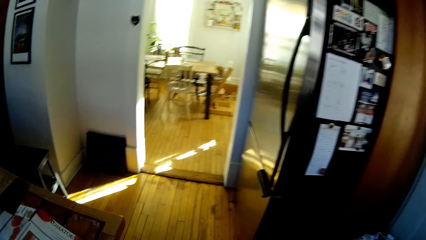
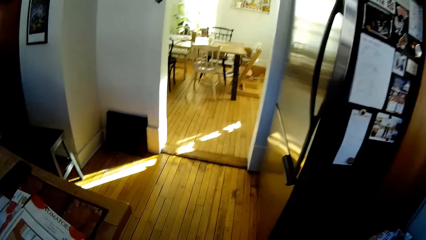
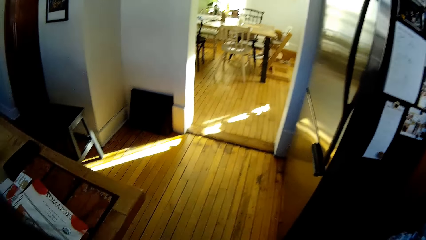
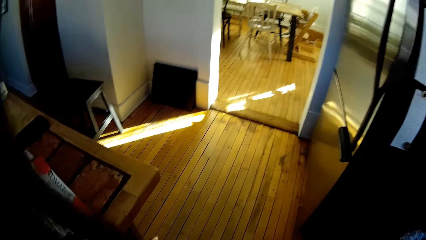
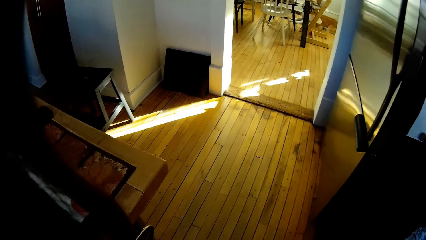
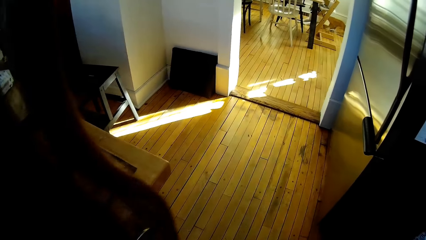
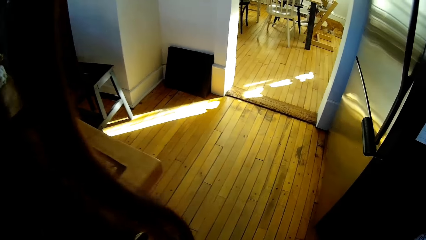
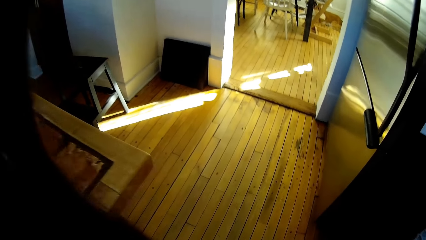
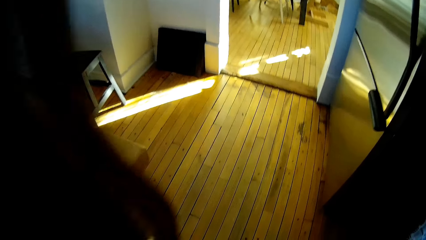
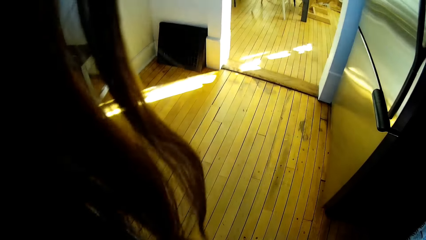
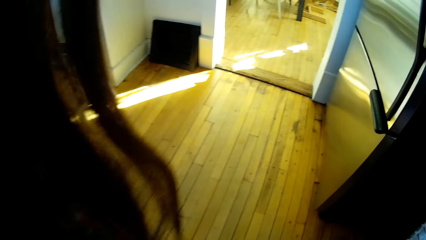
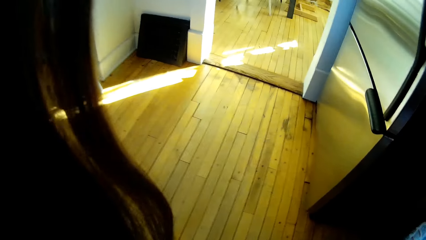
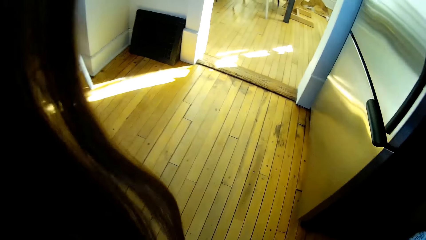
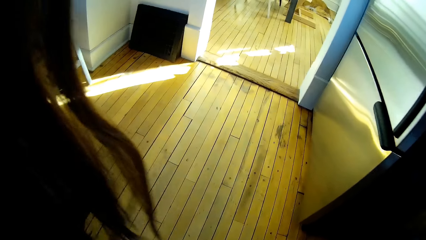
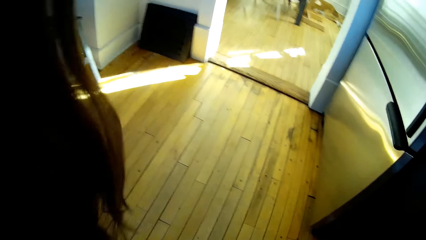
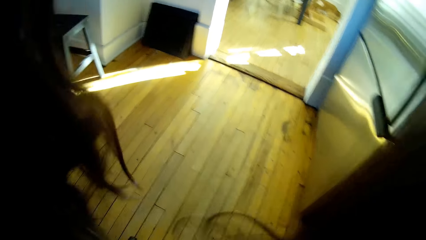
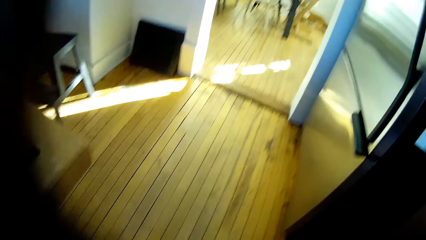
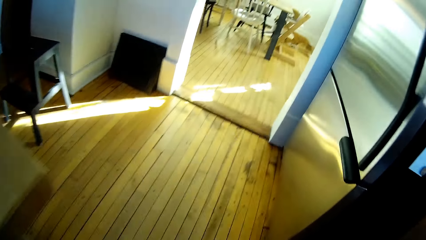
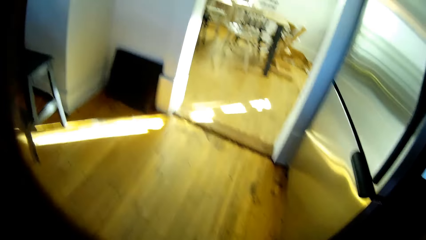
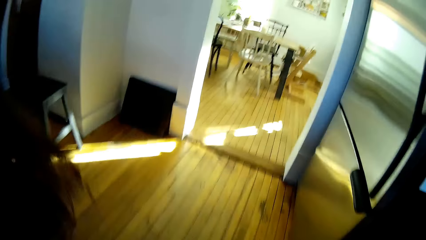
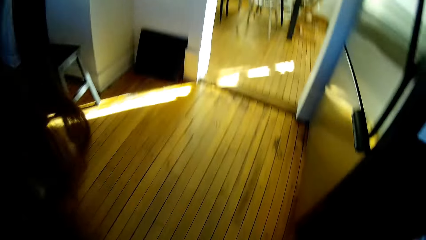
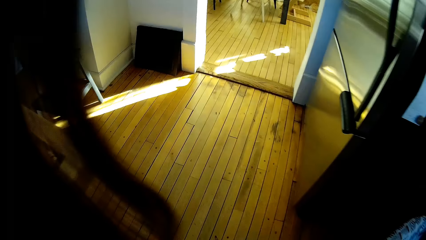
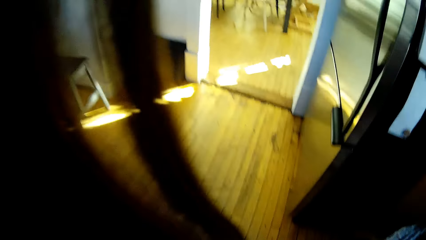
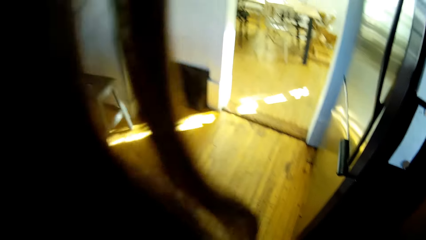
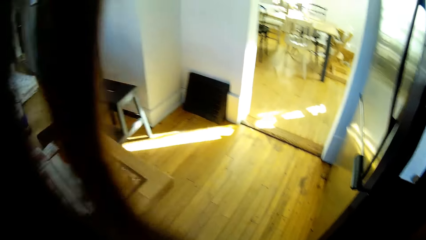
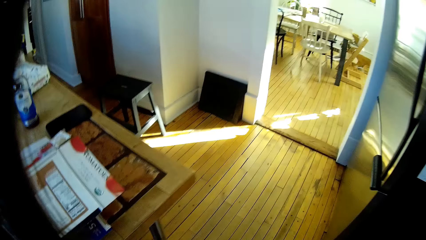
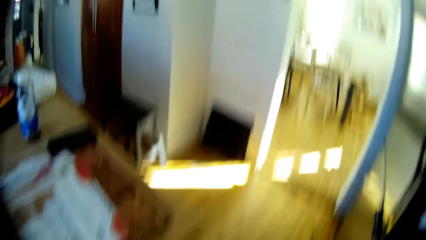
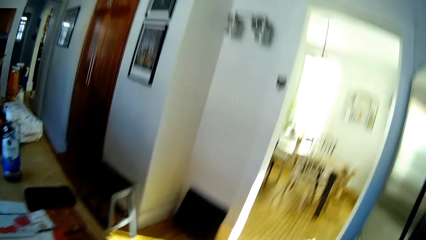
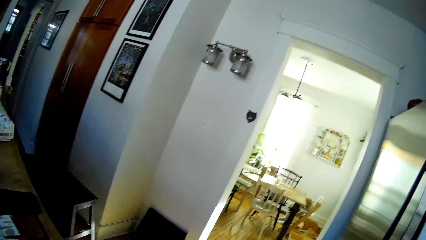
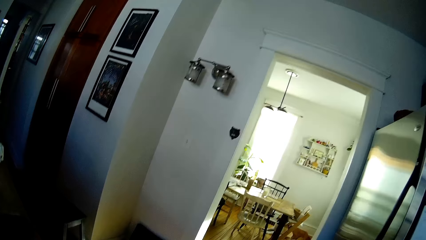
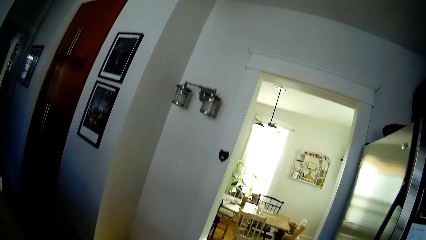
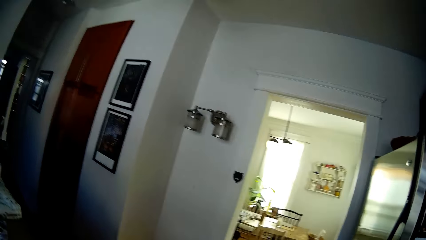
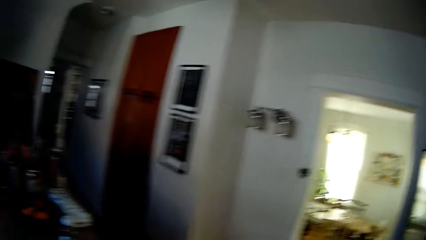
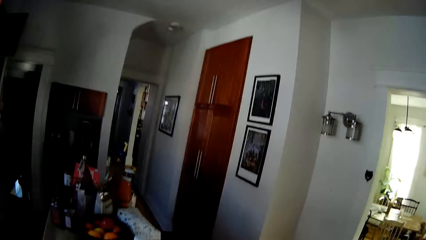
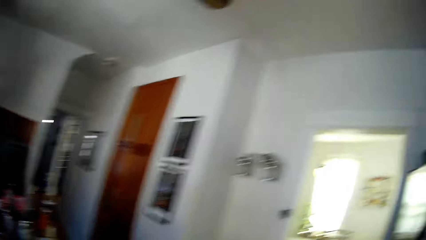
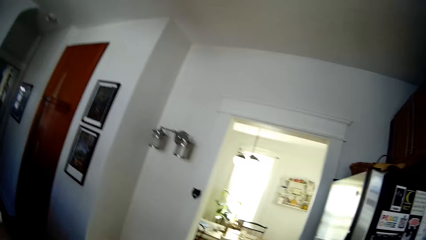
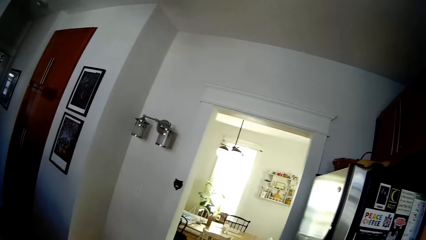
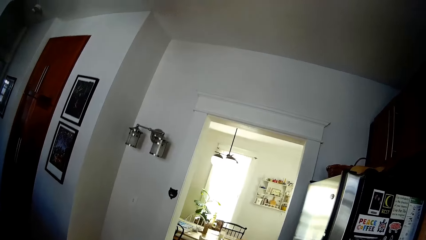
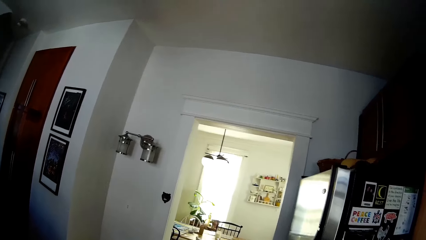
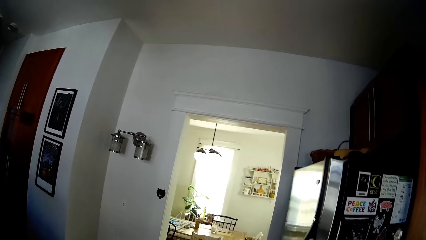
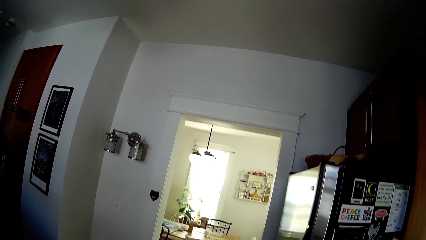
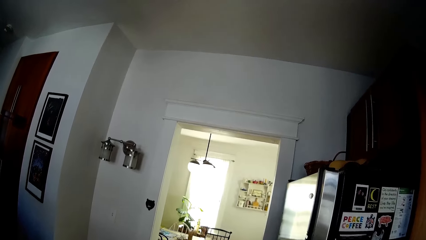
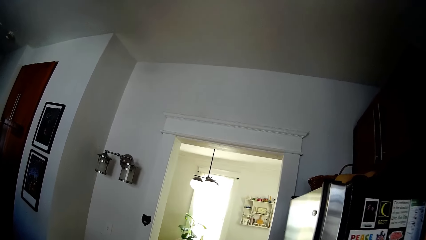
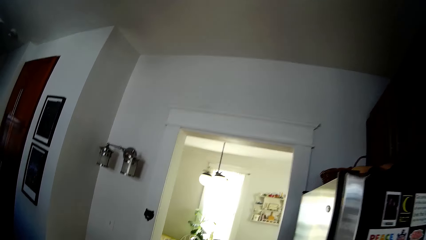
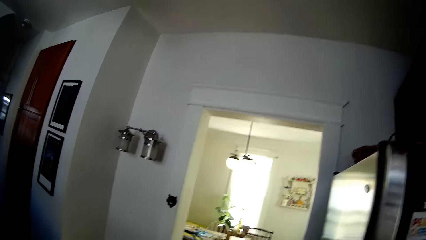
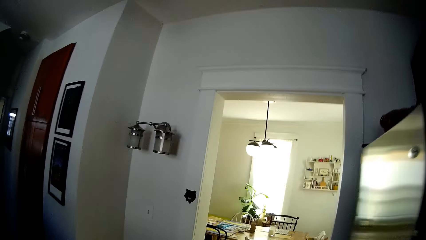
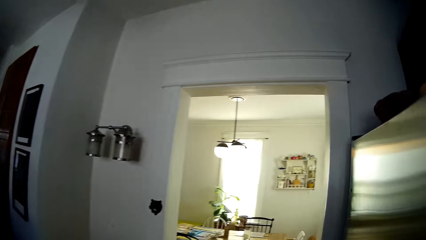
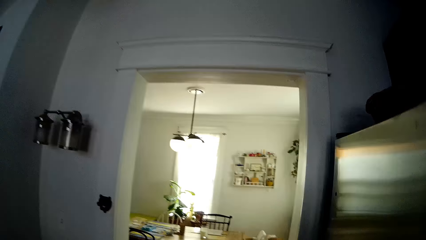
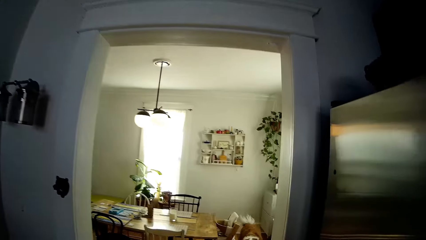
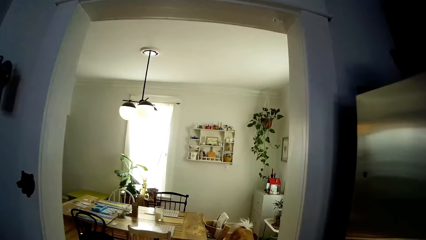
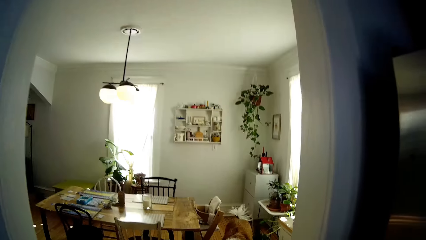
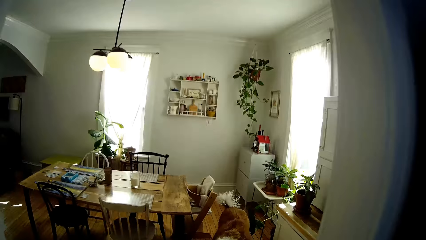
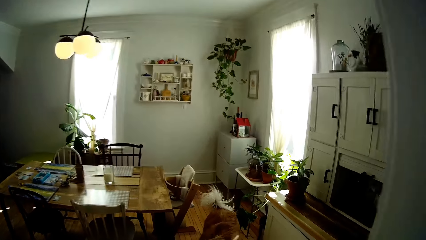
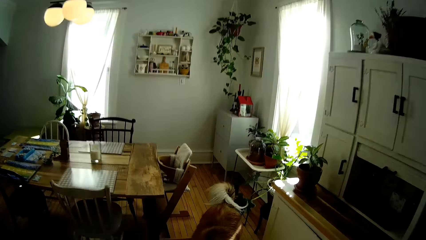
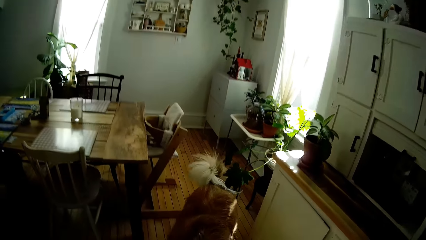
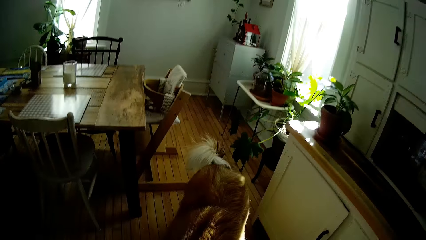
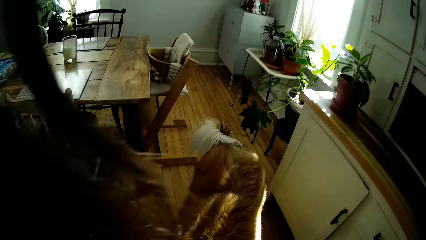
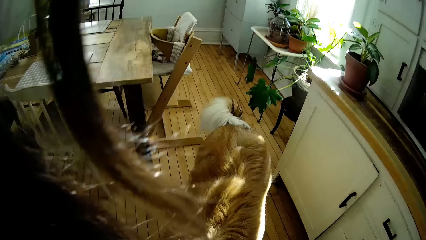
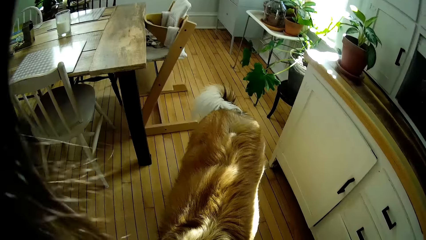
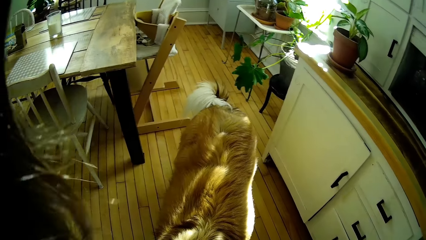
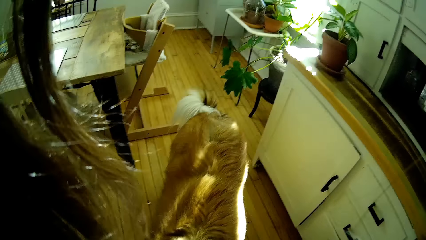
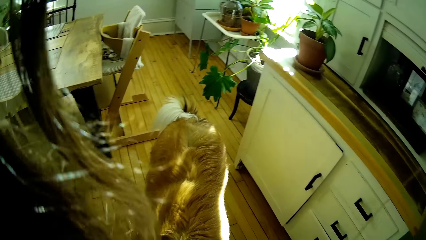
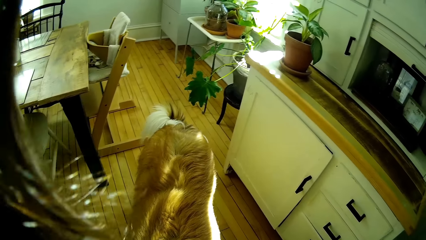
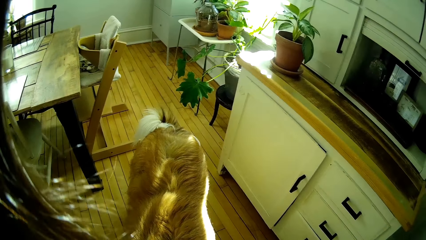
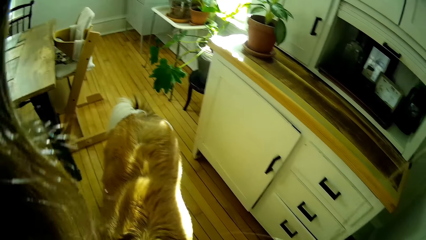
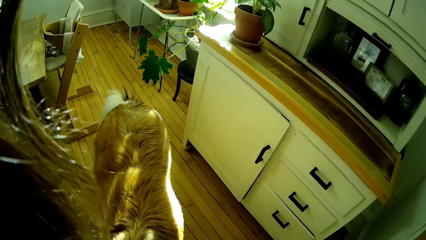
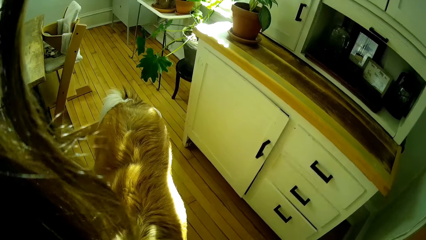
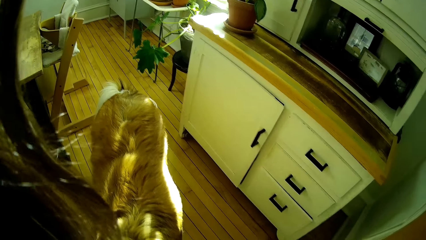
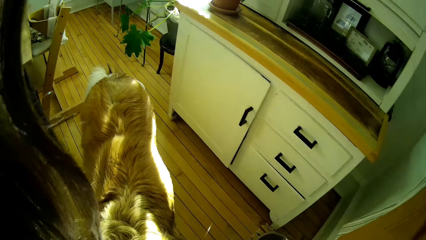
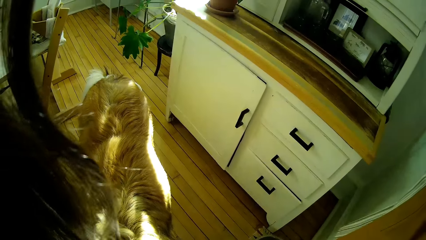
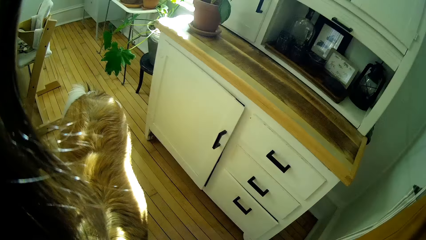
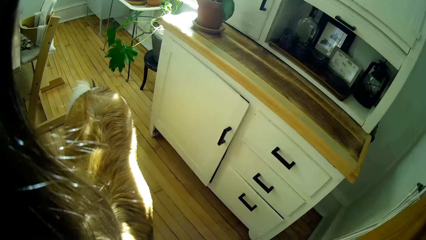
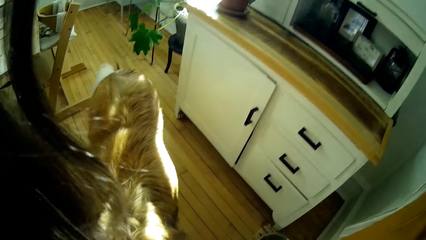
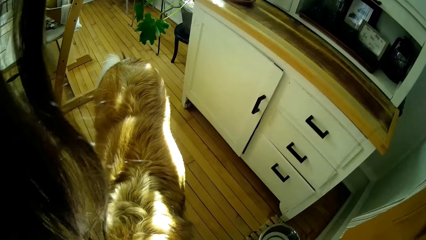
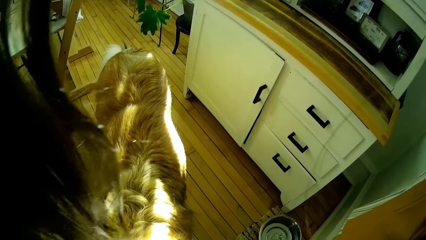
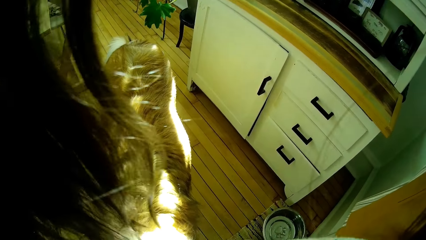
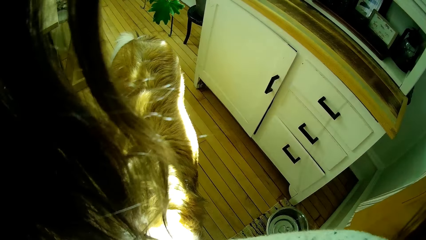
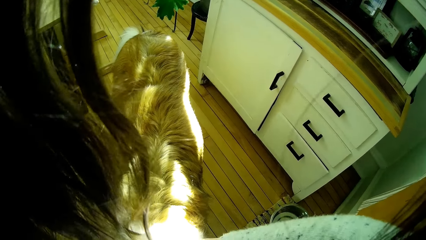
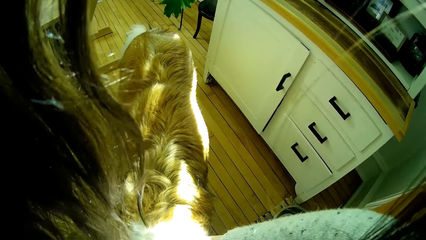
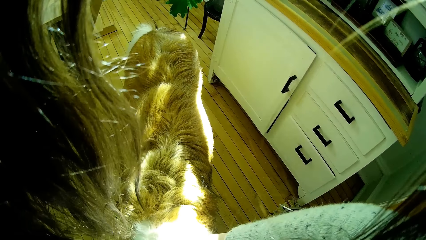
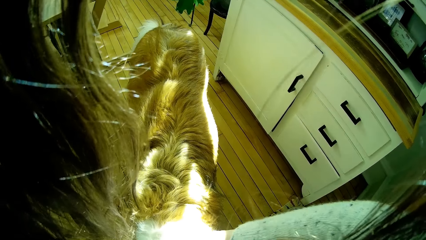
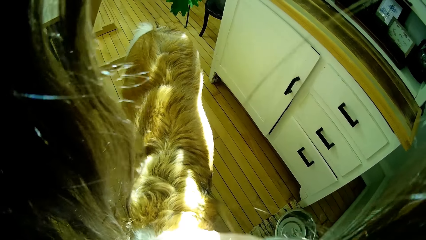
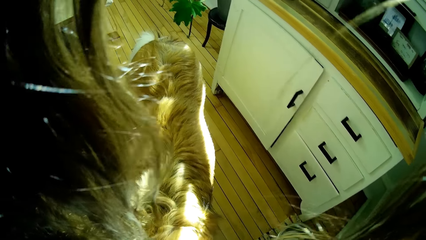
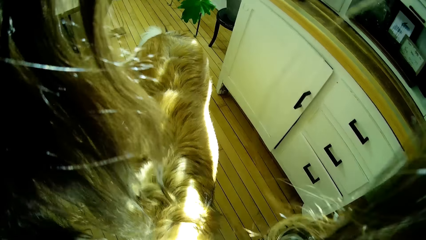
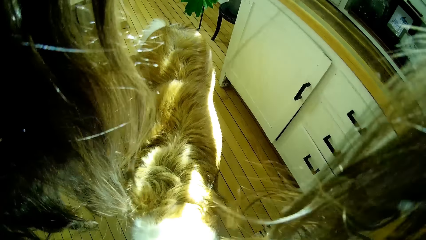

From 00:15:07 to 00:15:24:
The camera wearer talks. They interact with a dog. They approach the dog. They walk. They talk.
